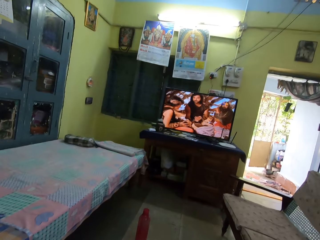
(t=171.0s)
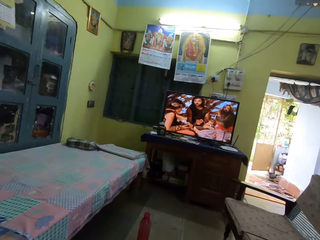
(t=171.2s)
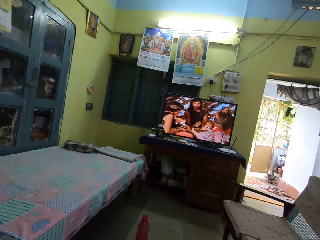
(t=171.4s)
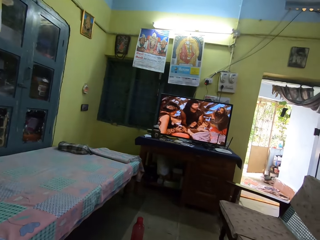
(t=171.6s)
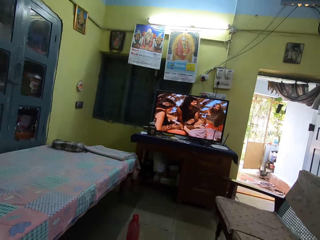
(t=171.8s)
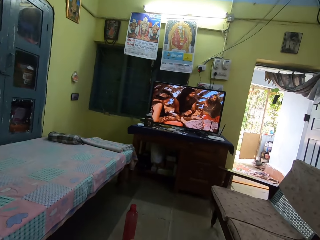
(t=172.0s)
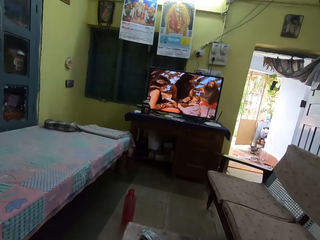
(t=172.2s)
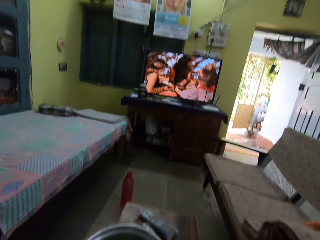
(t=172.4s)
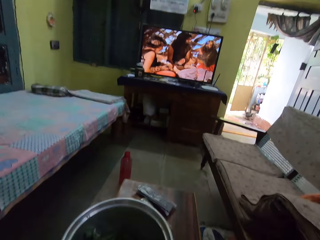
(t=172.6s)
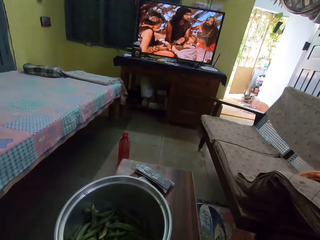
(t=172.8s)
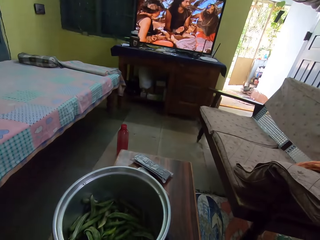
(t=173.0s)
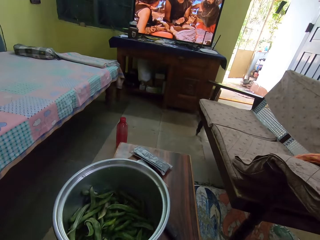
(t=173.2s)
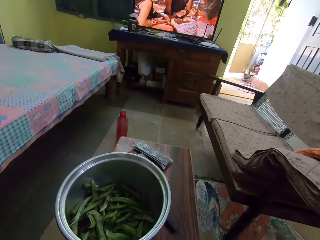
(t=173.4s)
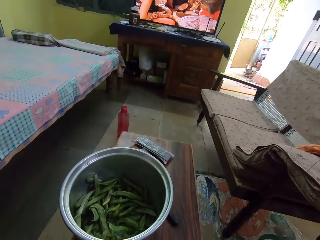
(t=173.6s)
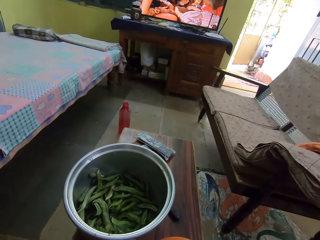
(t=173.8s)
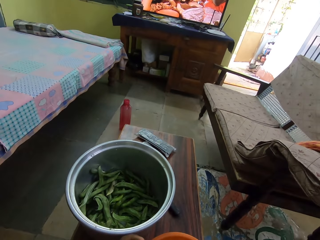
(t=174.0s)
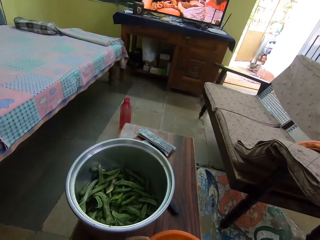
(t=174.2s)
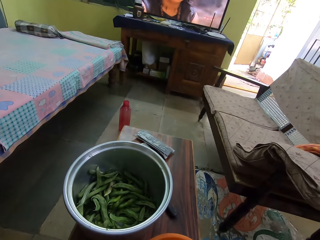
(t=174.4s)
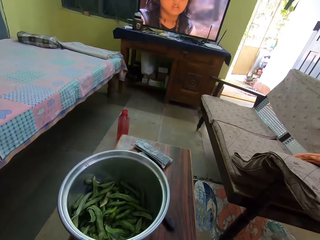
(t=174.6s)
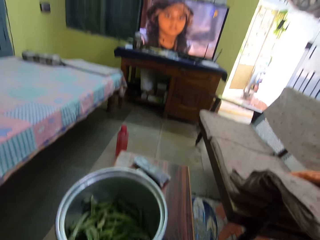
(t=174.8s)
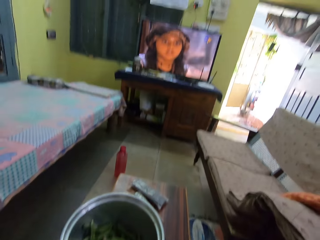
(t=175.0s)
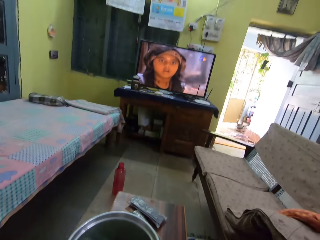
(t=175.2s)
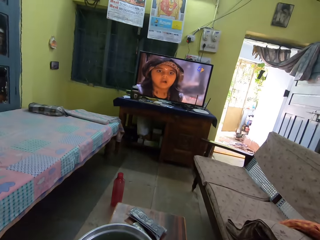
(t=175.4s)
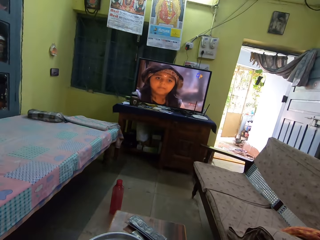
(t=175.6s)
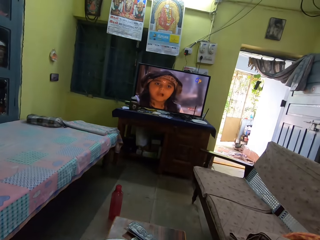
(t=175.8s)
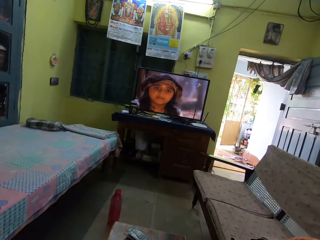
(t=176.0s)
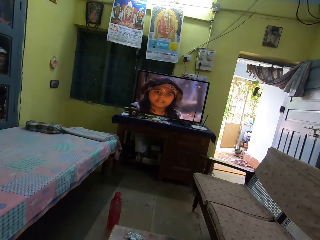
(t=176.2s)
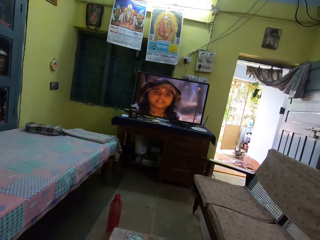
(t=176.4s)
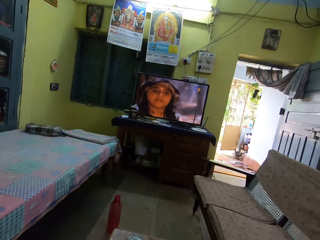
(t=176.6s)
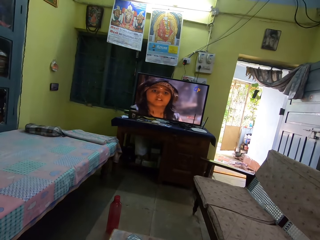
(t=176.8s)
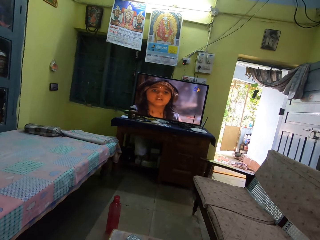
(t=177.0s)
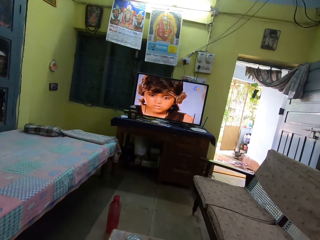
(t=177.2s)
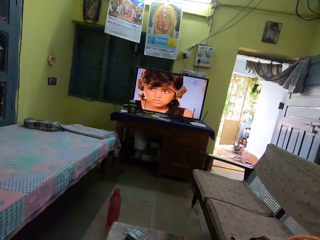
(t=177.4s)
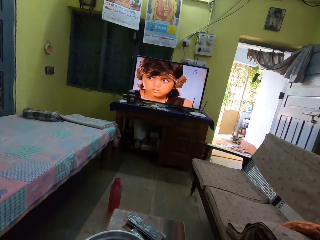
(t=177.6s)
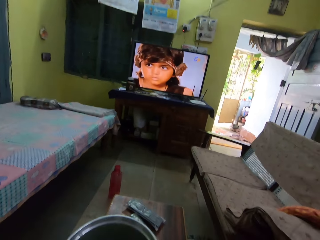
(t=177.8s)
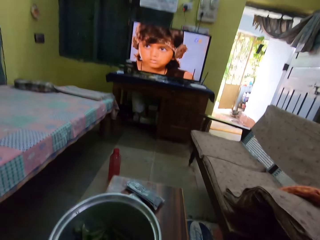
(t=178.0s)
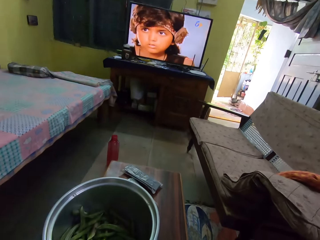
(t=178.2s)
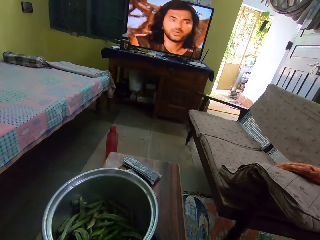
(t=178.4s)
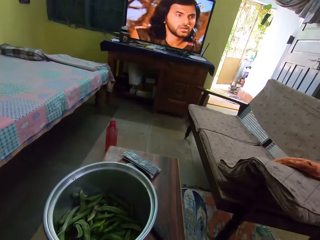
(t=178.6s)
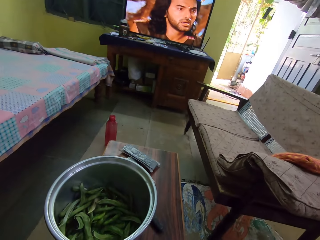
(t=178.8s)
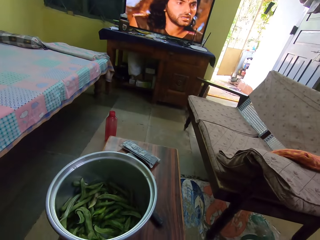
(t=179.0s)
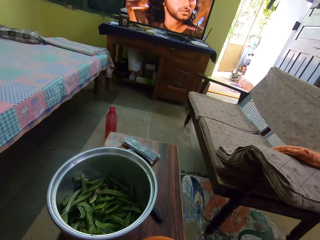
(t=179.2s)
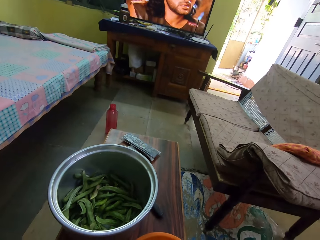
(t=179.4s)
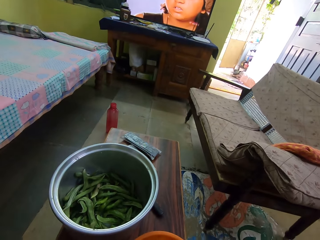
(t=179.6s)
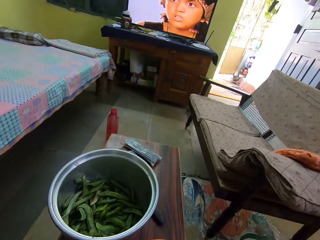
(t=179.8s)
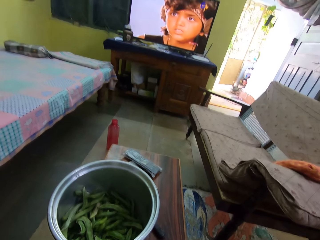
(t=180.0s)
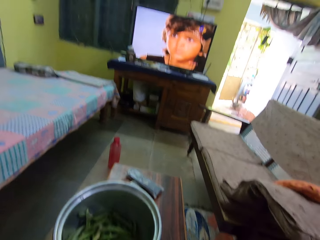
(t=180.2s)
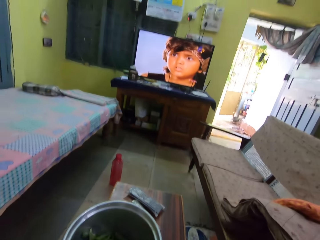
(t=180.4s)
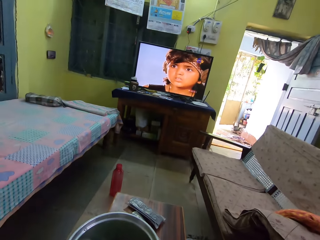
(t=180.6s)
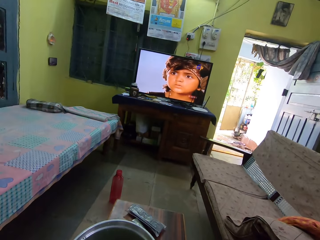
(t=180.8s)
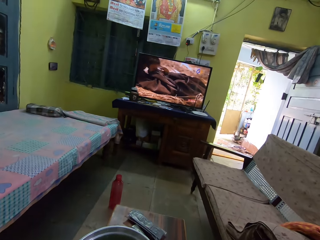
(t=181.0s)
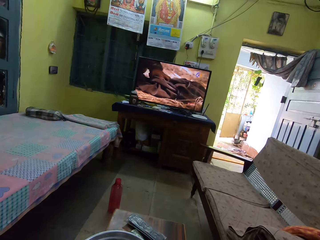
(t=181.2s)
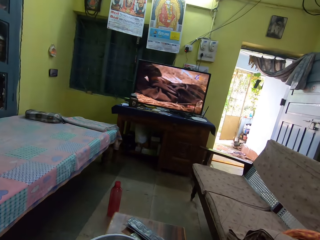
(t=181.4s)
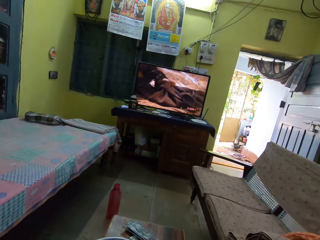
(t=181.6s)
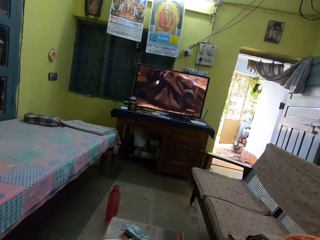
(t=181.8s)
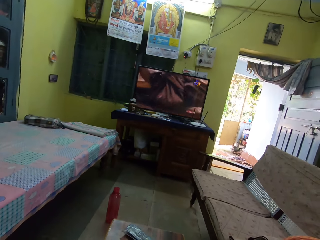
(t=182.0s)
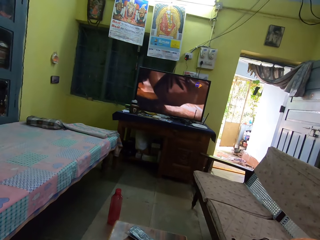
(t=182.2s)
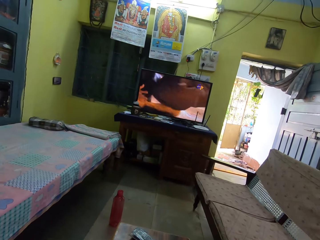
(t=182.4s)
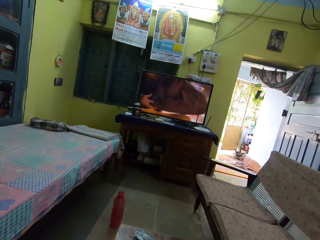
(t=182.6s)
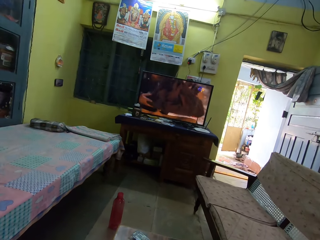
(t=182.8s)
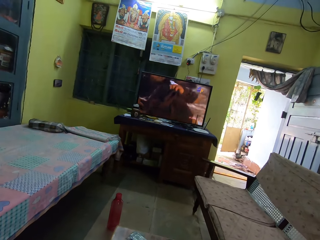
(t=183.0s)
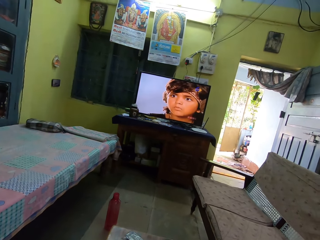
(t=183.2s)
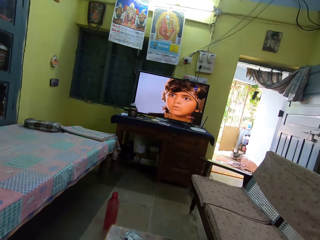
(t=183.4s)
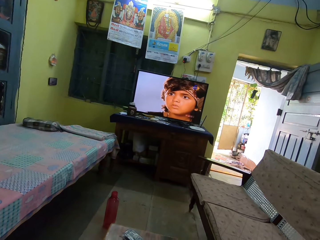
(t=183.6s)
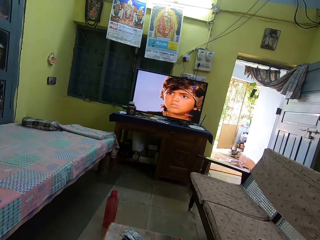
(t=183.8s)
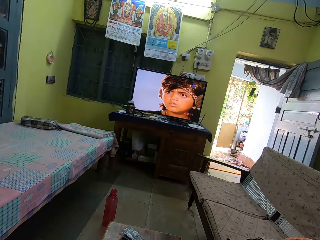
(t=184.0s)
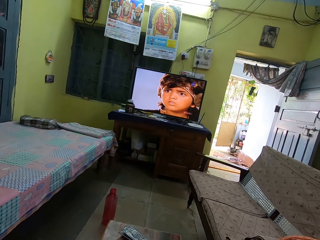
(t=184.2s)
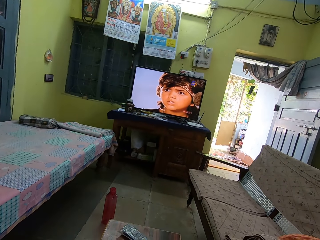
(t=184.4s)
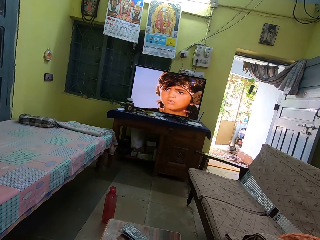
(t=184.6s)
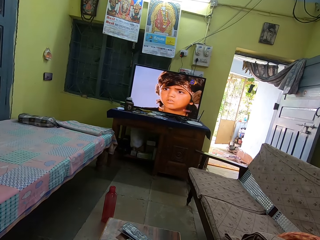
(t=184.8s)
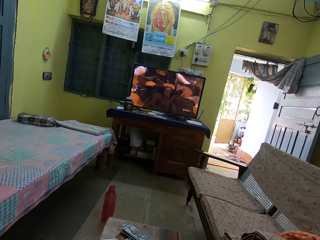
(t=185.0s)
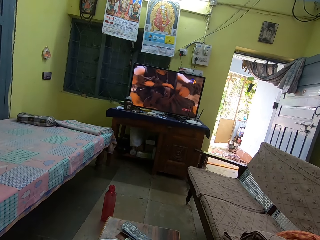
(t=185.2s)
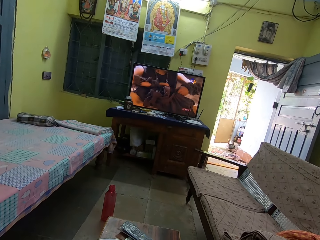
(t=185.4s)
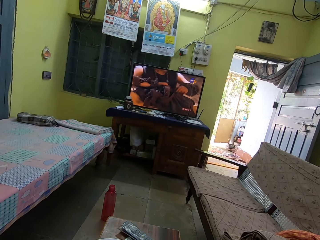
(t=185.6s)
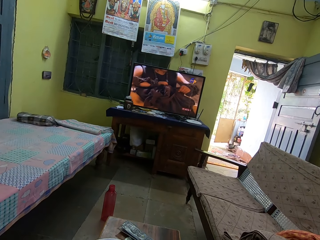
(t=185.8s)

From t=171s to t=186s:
The camera wearer looks around. They watch television. They look around. They watch television.

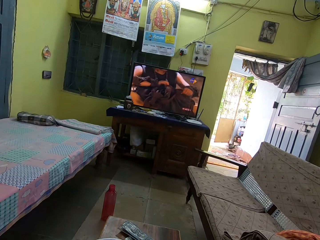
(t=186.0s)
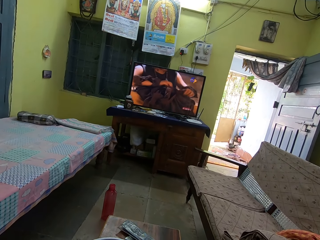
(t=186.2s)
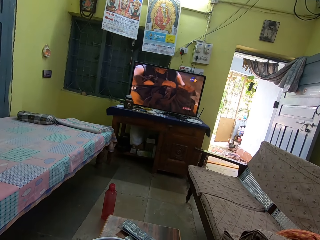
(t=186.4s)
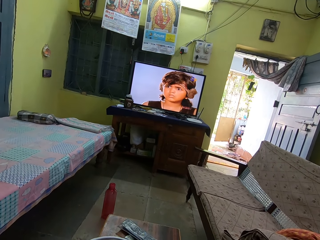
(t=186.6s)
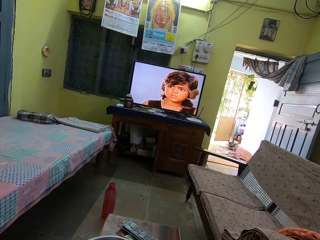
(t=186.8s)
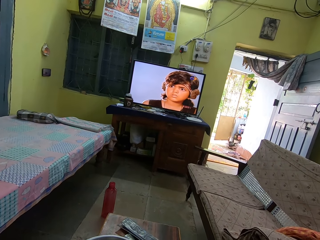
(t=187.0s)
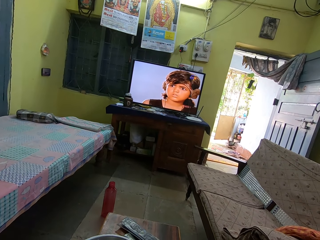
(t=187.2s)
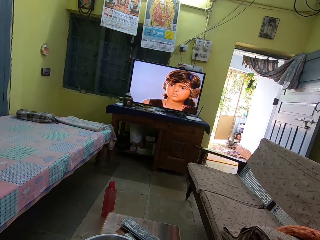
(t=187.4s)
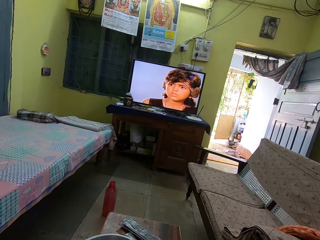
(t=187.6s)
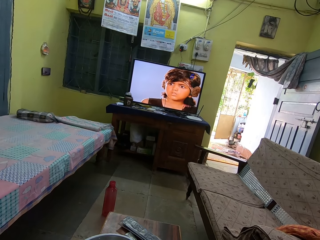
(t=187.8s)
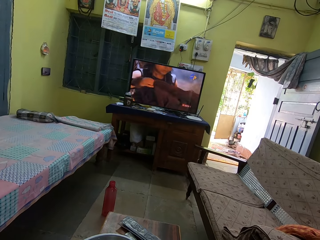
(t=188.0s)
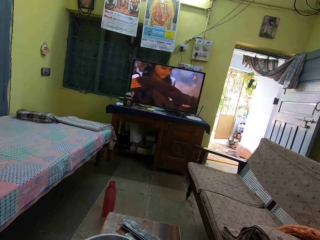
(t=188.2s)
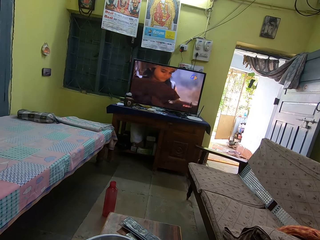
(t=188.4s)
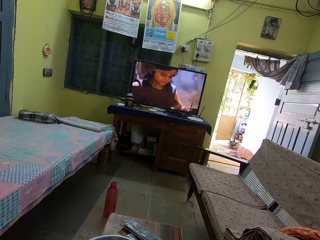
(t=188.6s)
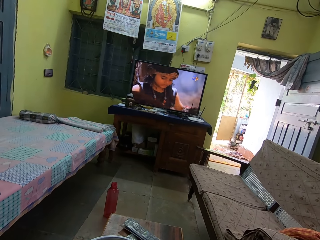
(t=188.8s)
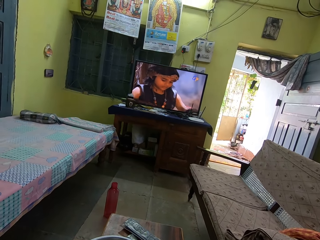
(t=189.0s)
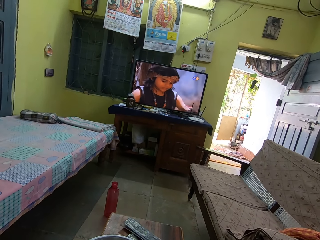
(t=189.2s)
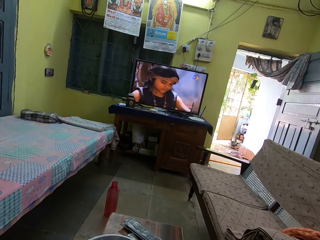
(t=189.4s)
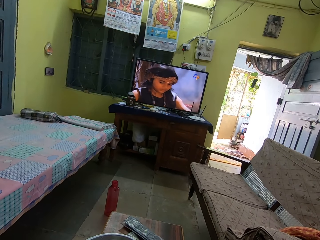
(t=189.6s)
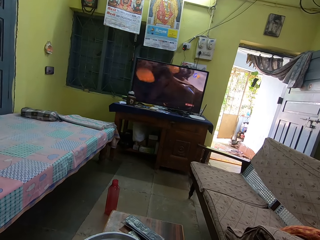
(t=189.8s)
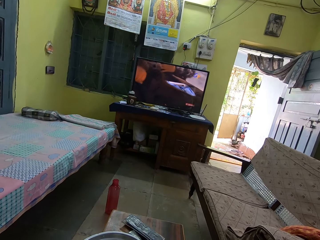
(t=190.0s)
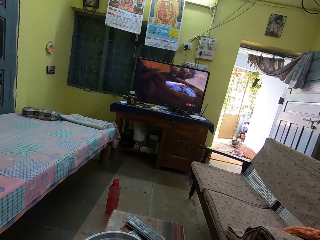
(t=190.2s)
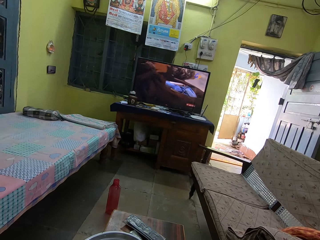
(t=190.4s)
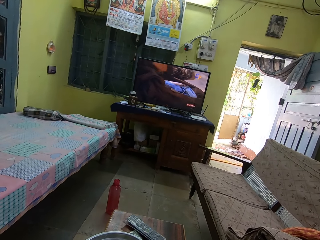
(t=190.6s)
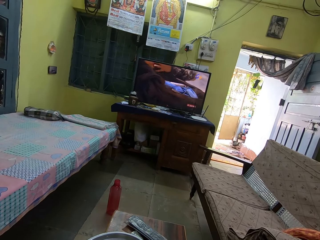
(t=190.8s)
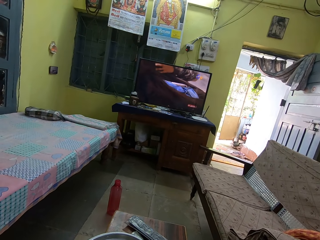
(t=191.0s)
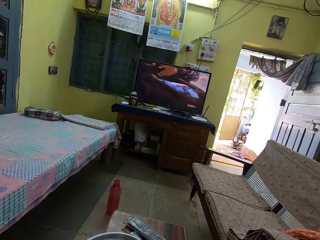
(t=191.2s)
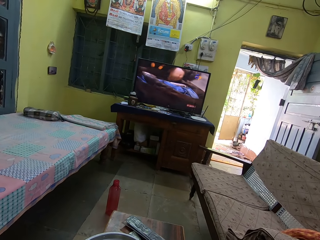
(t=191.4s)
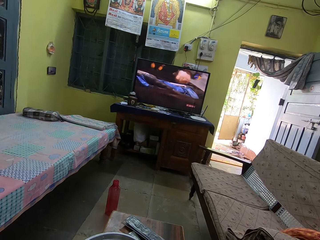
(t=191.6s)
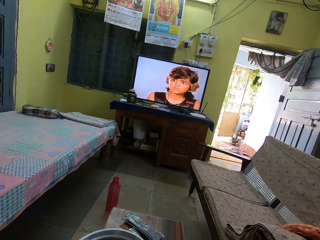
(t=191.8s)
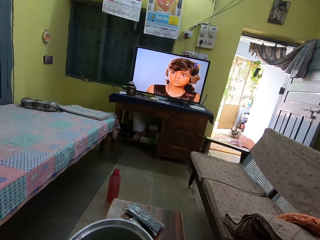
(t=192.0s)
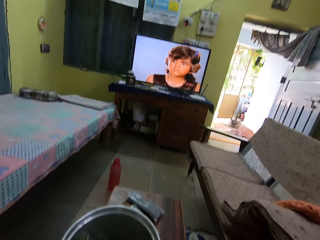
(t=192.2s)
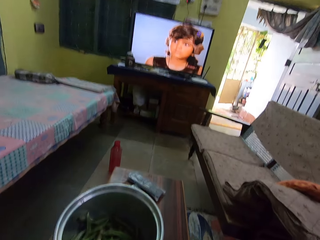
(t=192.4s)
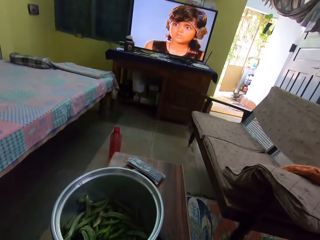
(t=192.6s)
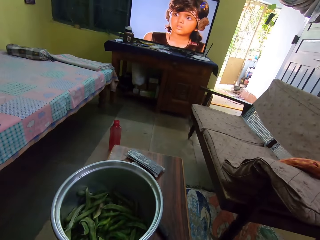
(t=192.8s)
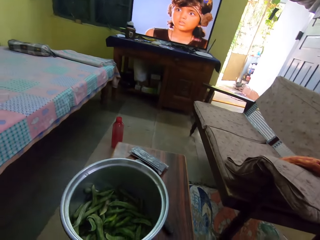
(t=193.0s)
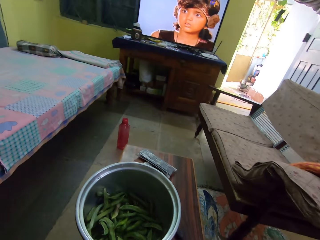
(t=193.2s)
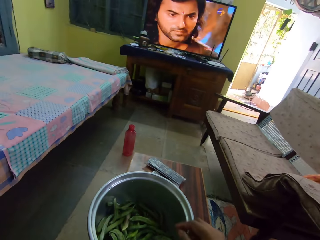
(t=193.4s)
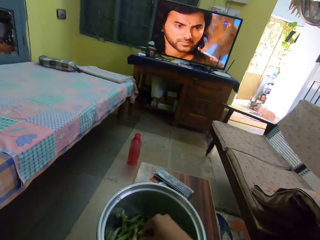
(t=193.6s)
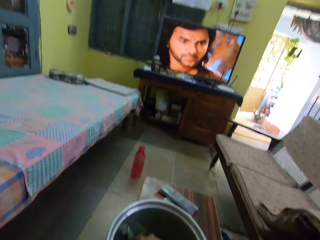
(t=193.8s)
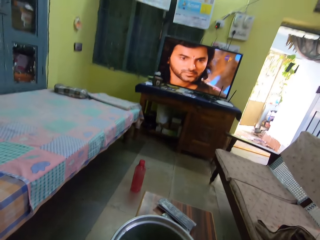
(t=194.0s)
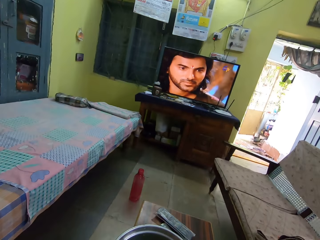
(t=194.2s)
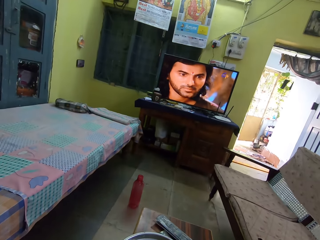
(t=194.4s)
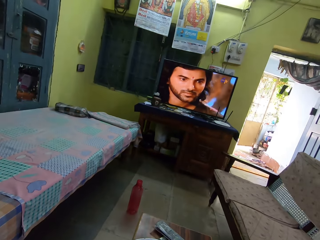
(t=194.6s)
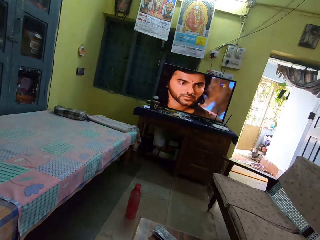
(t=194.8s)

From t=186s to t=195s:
The camera wearer looks around.
